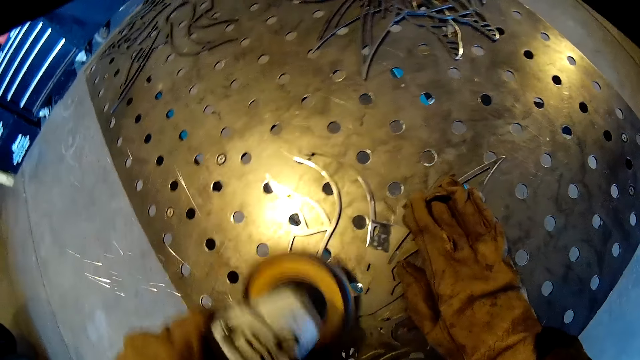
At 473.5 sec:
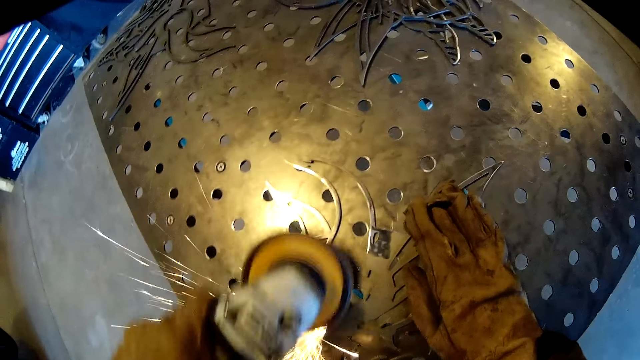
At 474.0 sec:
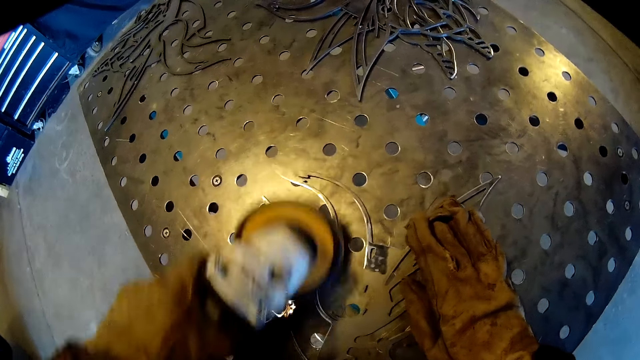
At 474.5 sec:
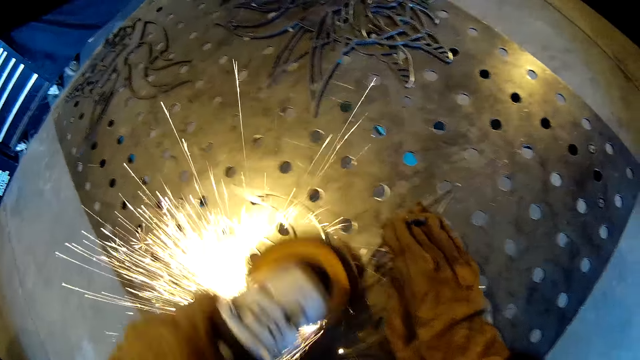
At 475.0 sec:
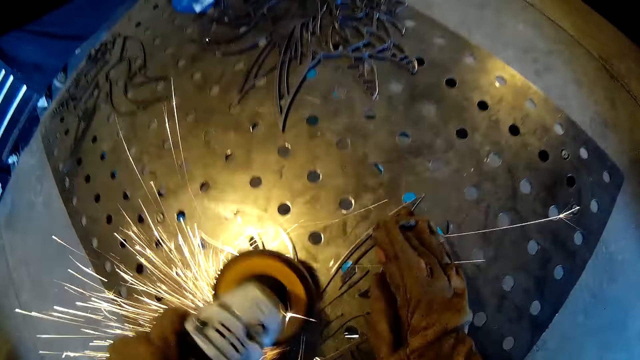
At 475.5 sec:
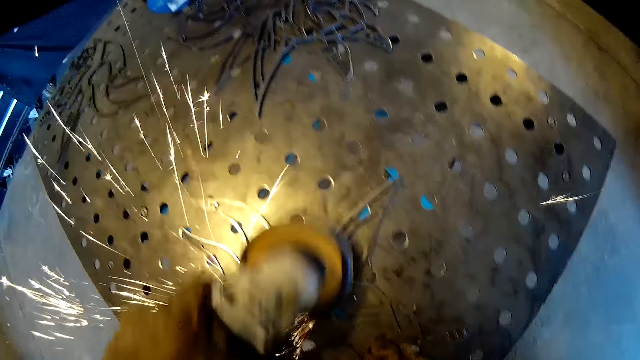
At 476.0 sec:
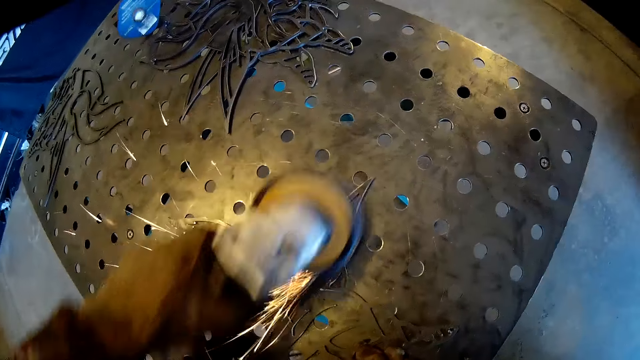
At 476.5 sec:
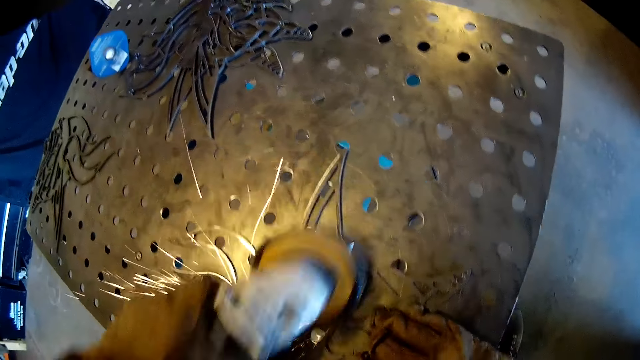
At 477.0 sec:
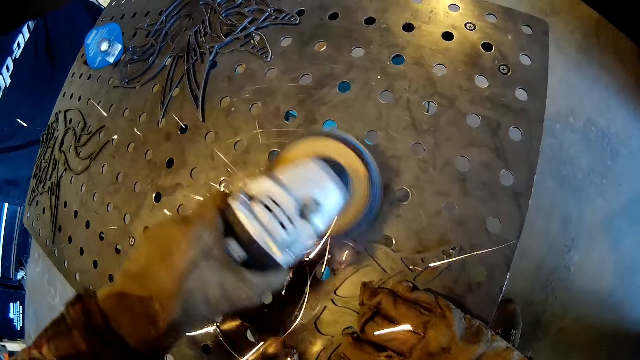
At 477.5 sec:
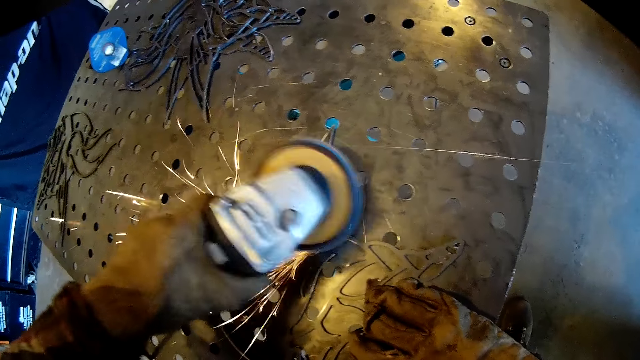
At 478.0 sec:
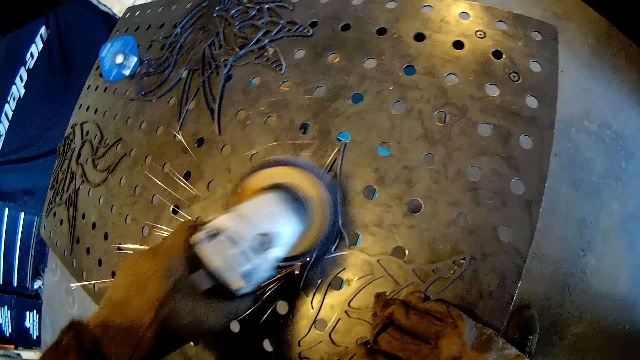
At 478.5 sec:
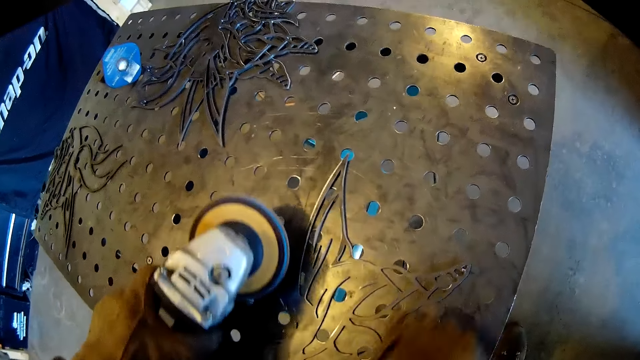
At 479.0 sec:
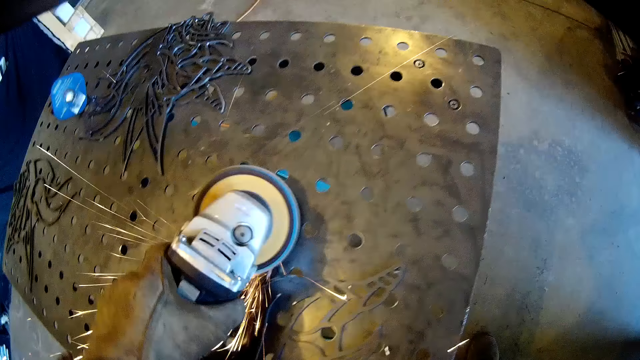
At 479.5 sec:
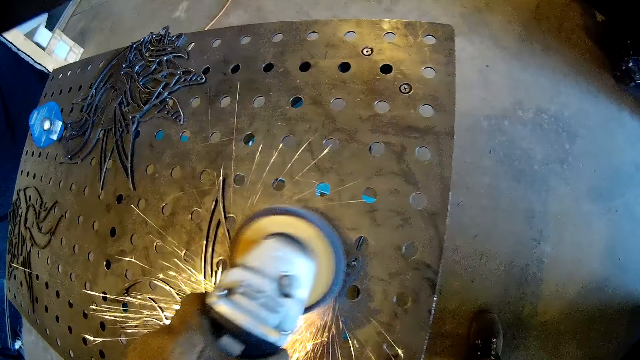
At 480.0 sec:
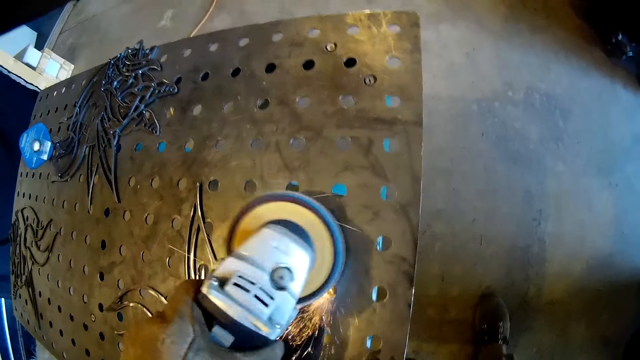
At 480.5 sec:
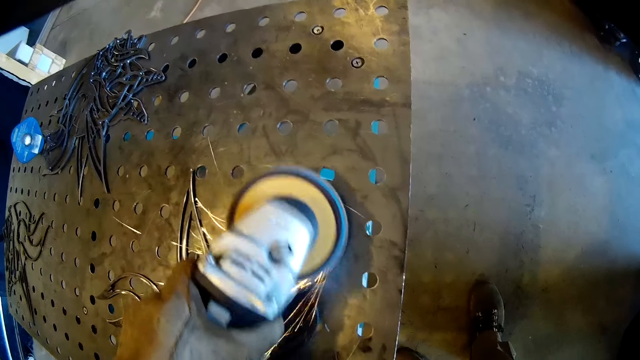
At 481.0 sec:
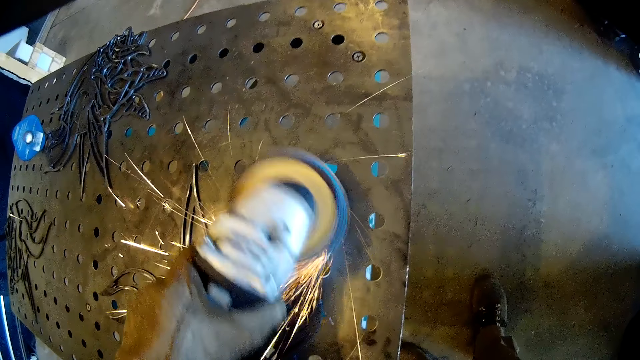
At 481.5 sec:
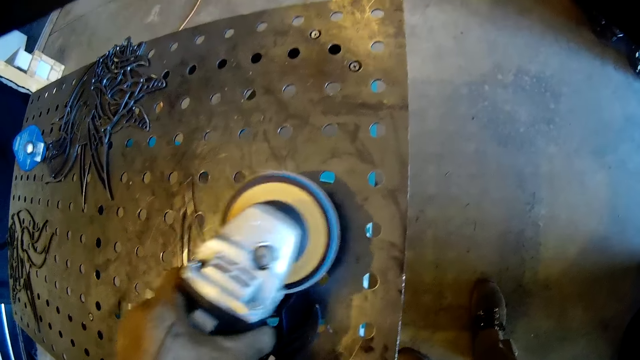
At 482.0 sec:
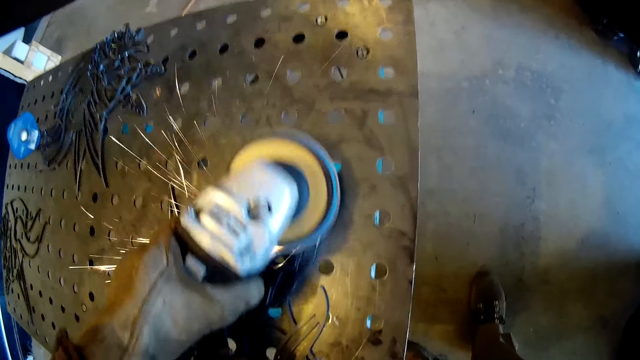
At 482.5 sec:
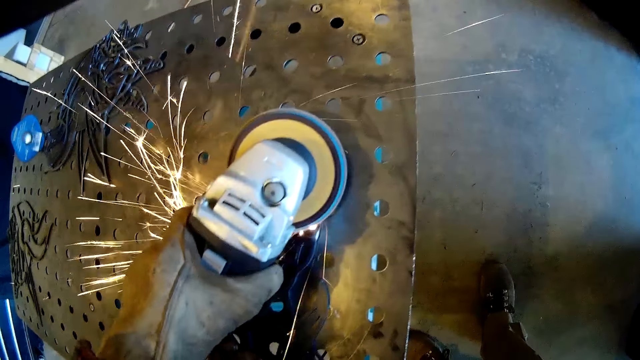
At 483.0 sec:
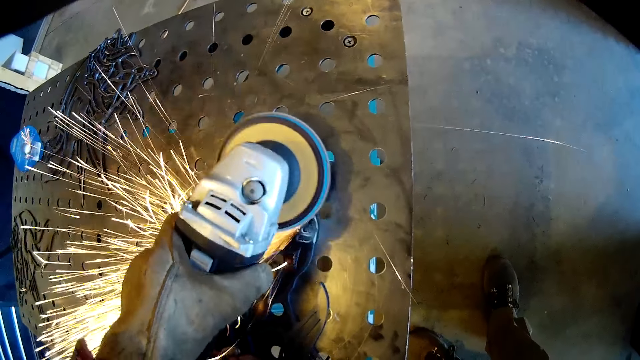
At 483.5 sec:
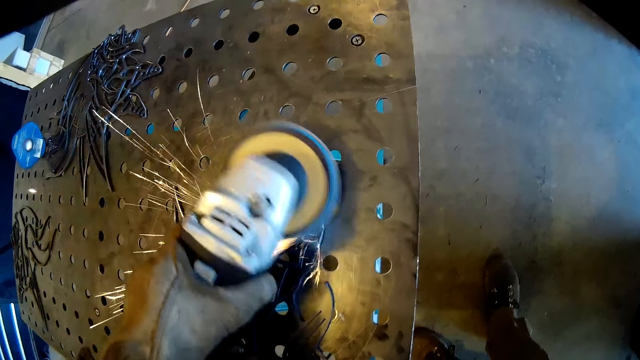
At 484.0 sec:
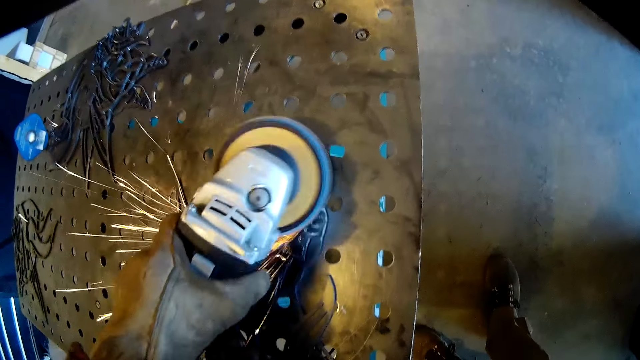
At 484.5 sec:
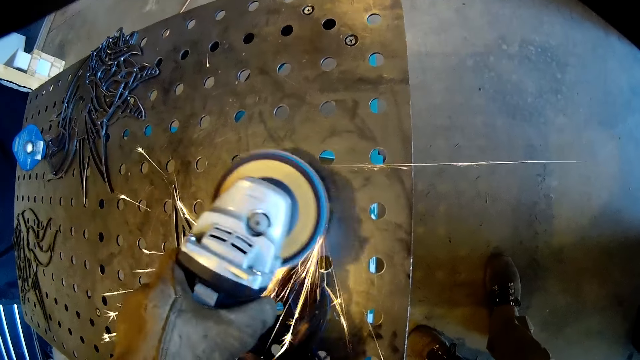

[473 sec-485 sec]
The camera wearer adjusts the carved steel on the iron table with his right hand. He polishes the metal. He removes his right hand from the carved steel.

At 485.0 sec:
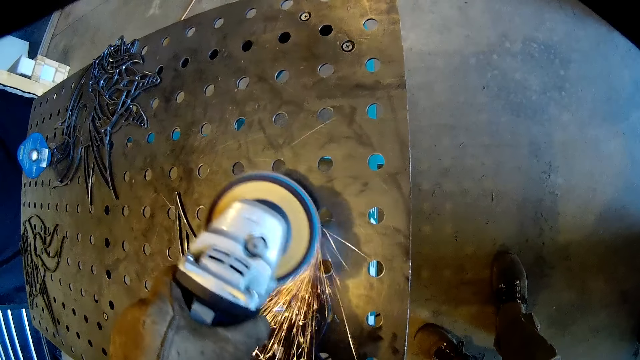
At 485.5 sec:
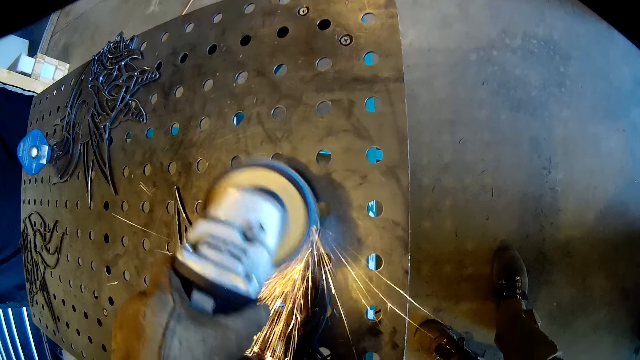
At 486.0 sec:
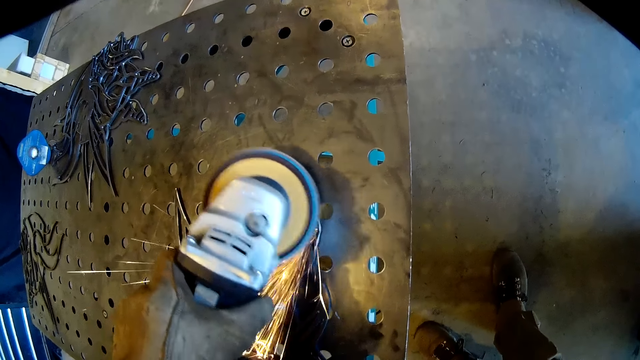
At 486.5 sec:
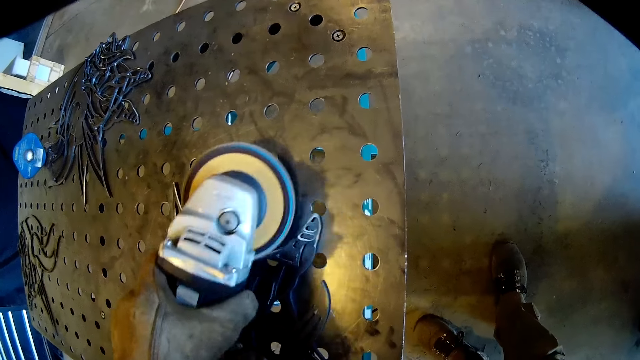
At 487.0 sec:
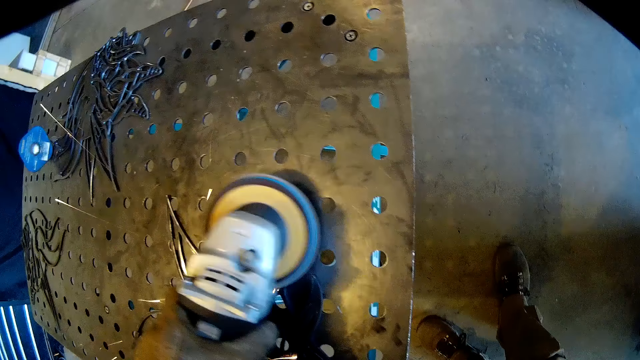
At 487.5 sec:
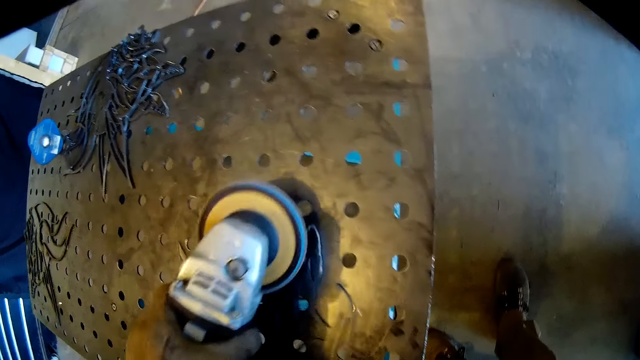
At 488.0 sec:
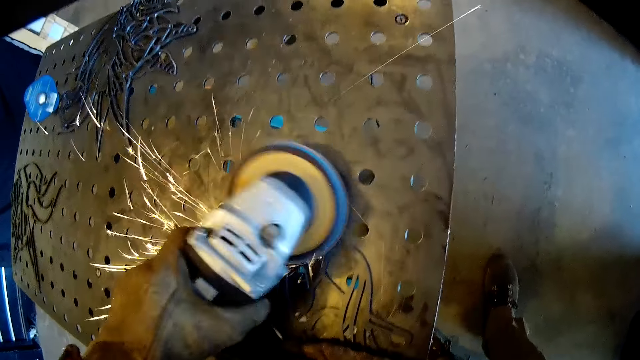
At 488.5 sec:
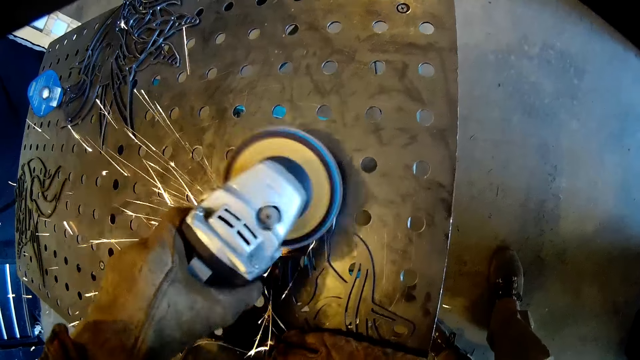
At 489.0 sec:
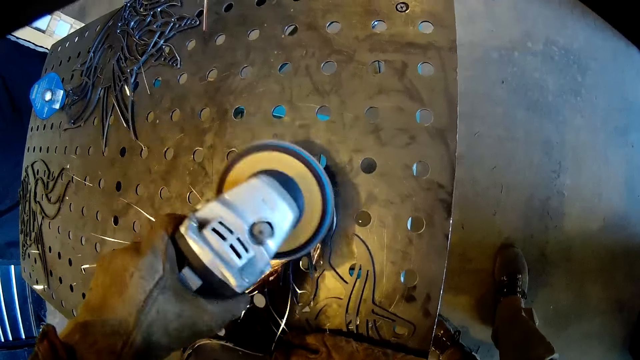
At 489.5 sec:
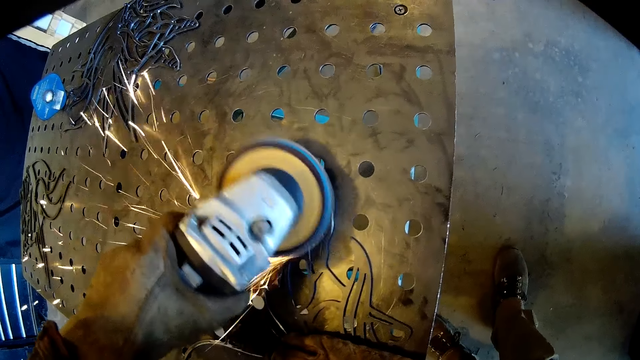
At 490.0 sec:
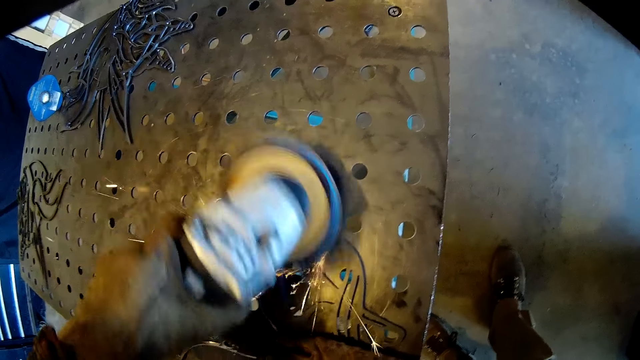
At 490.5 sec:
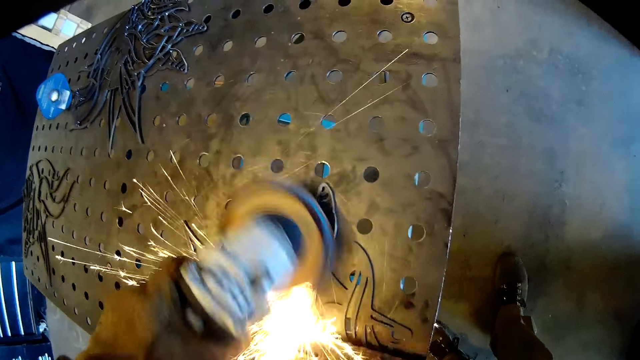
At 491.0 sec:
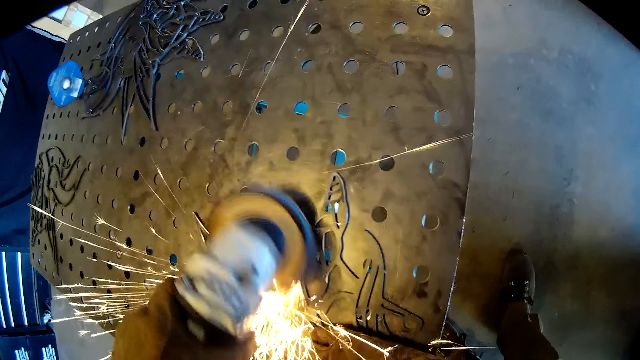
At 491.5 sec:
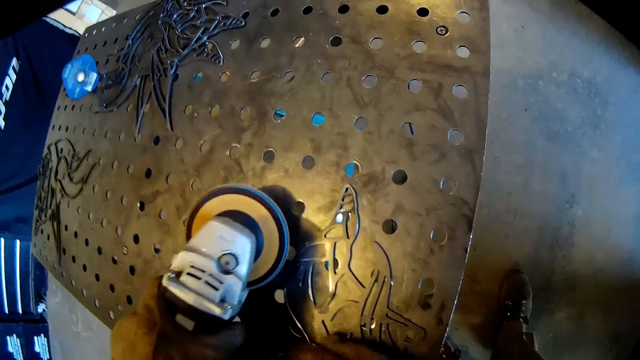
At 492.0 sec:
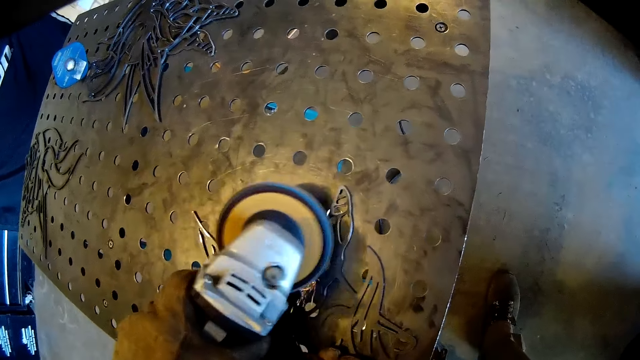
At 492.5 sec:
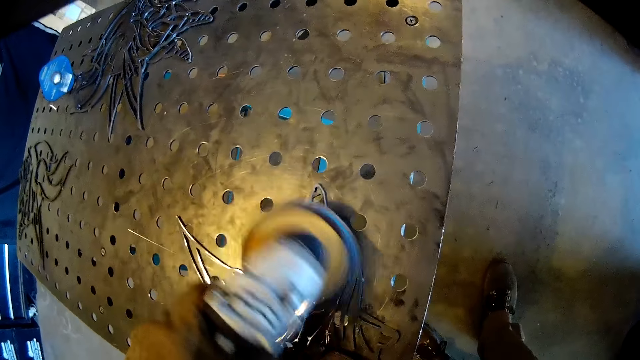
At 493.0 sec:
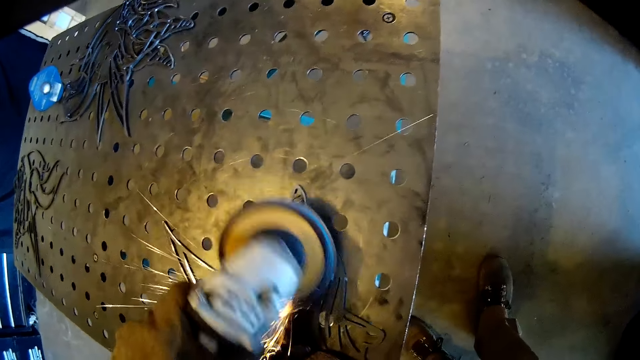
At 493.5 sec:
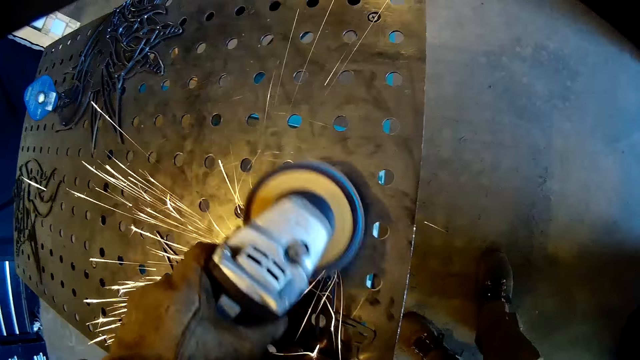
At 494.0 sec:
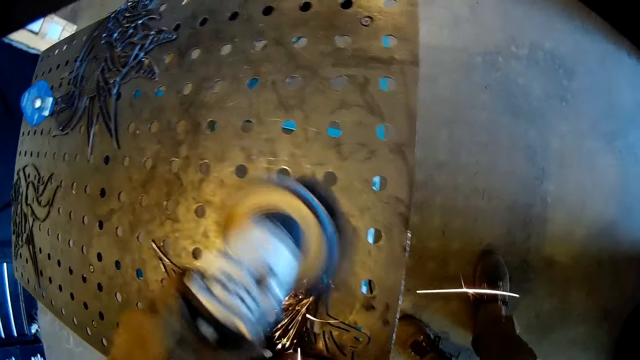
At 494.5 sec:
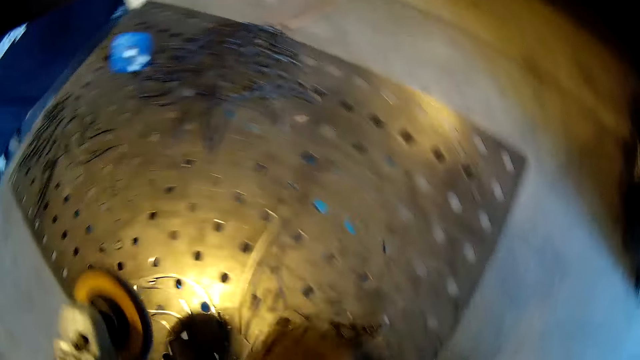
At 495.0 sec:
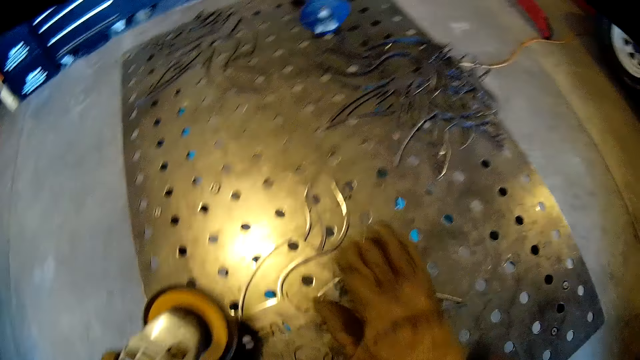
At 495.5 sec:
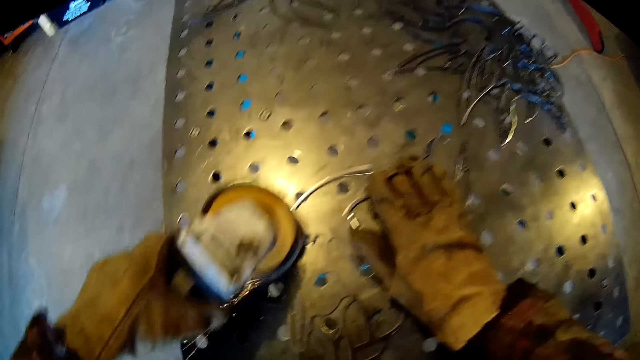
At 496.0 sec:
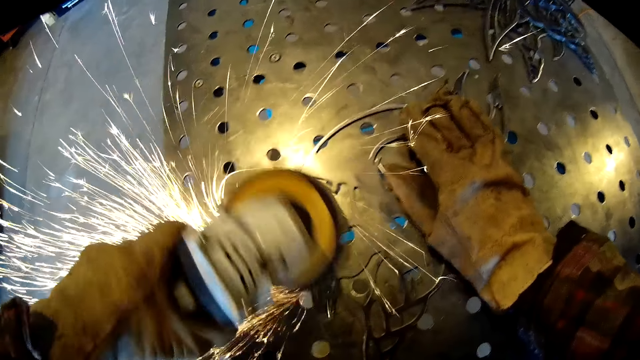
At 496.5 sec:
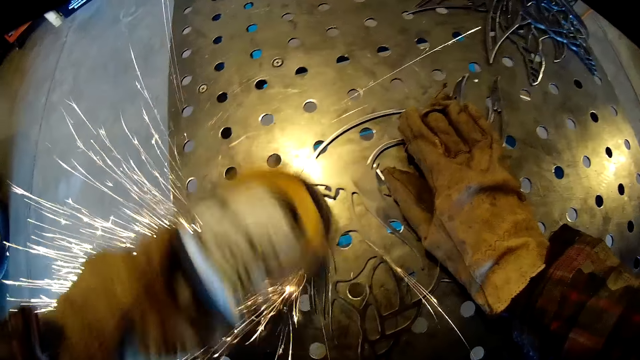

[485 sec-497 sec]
The camera wearer adjusts the carved steel on the iron table with his right hand. He sands the carved steel on the iron table with the sanding machine in his left hand.
